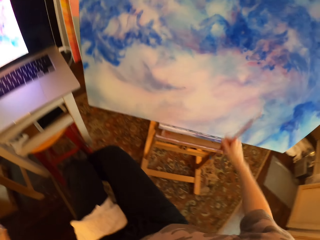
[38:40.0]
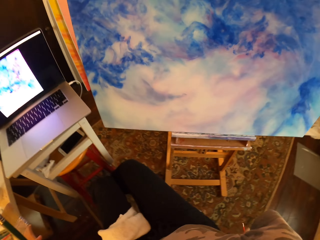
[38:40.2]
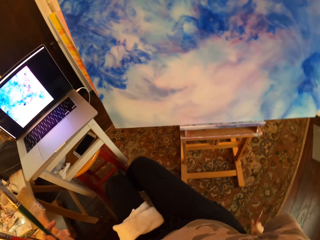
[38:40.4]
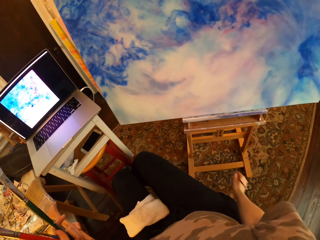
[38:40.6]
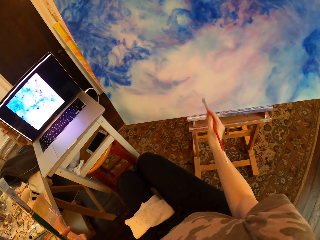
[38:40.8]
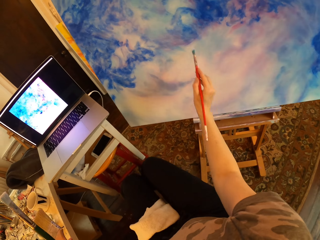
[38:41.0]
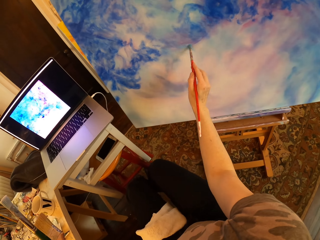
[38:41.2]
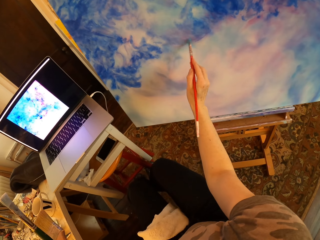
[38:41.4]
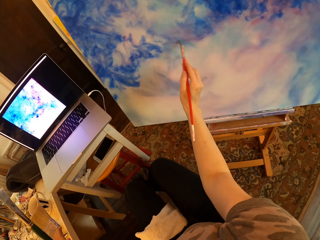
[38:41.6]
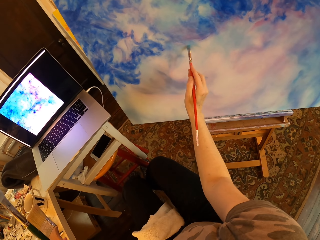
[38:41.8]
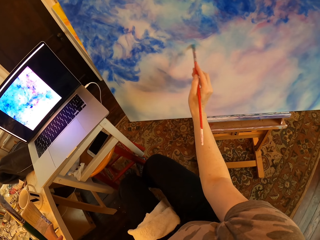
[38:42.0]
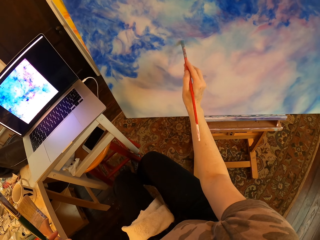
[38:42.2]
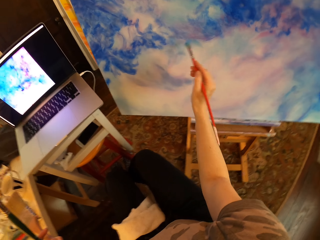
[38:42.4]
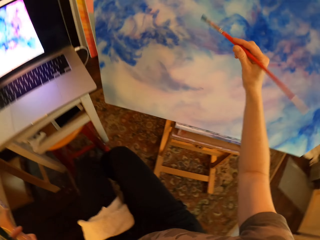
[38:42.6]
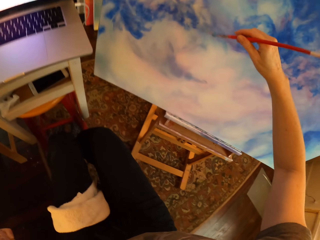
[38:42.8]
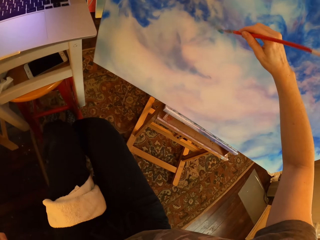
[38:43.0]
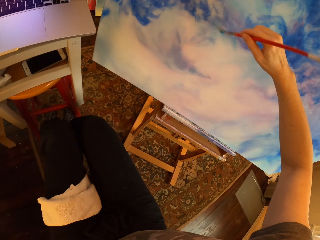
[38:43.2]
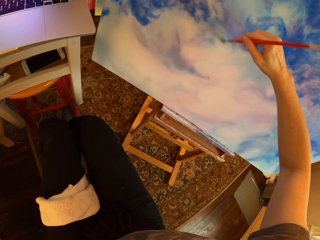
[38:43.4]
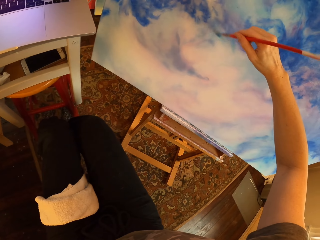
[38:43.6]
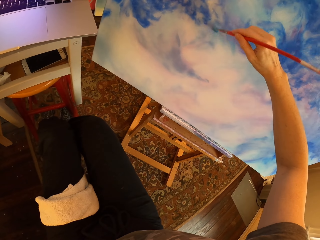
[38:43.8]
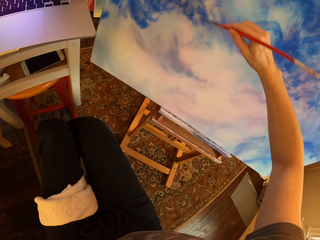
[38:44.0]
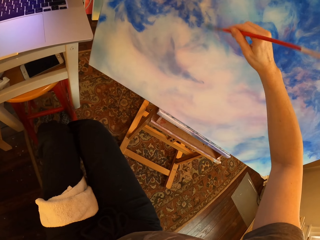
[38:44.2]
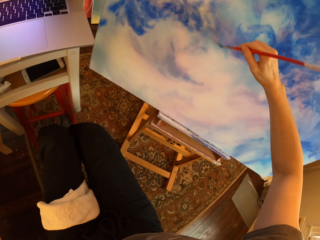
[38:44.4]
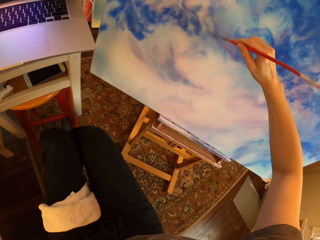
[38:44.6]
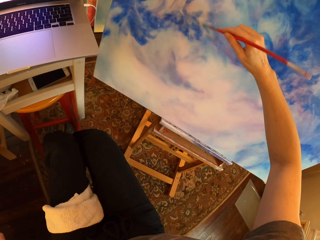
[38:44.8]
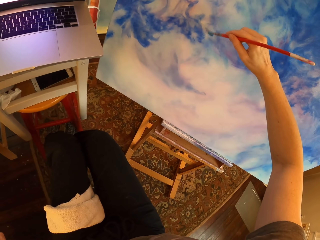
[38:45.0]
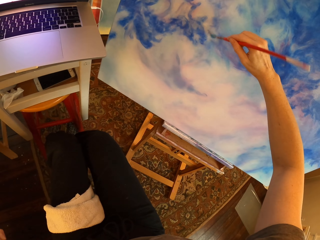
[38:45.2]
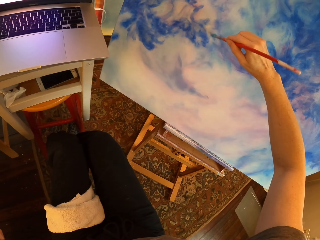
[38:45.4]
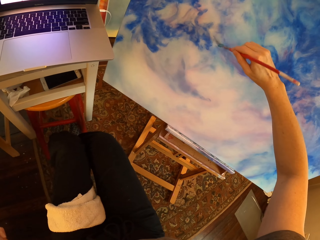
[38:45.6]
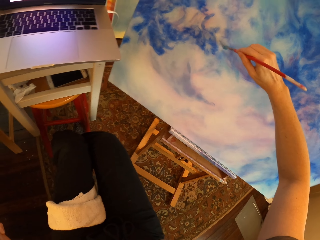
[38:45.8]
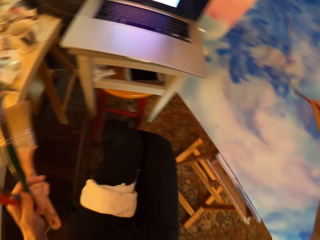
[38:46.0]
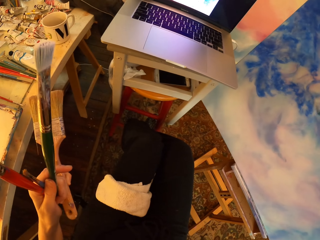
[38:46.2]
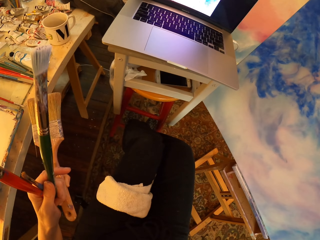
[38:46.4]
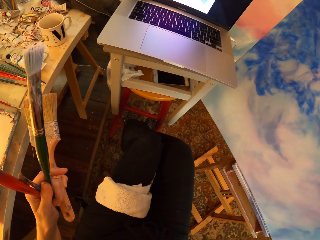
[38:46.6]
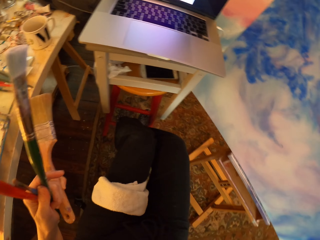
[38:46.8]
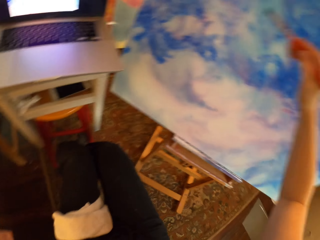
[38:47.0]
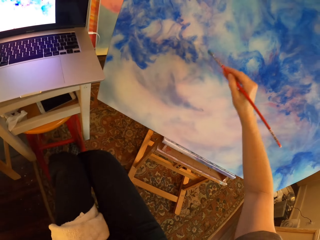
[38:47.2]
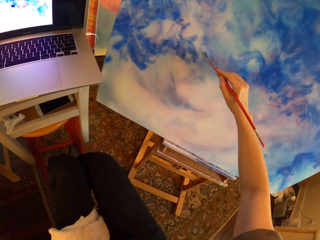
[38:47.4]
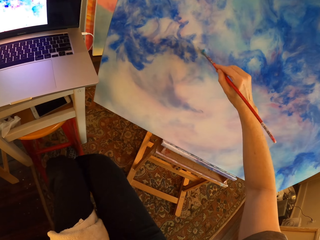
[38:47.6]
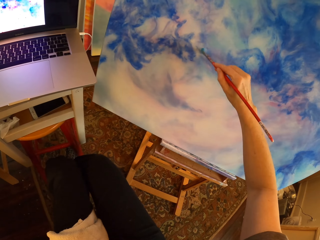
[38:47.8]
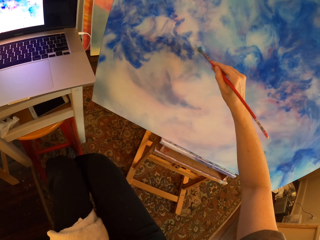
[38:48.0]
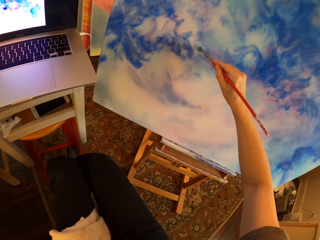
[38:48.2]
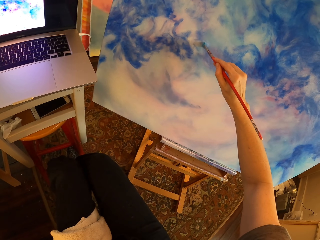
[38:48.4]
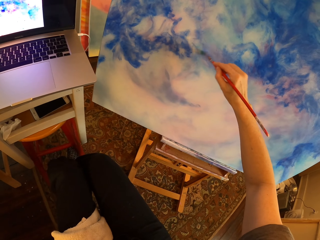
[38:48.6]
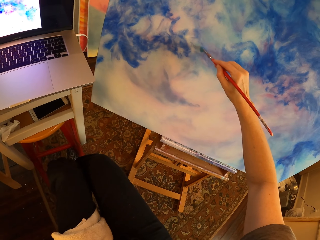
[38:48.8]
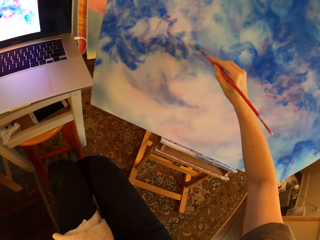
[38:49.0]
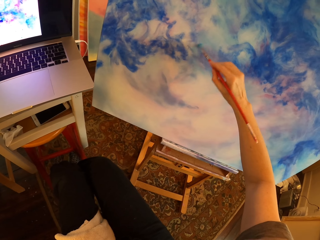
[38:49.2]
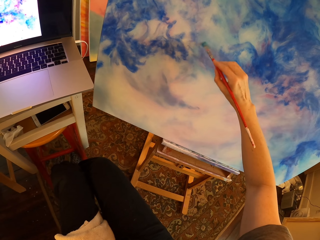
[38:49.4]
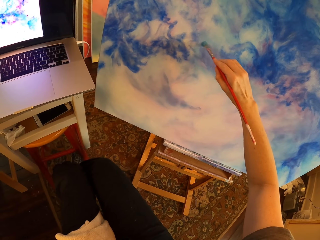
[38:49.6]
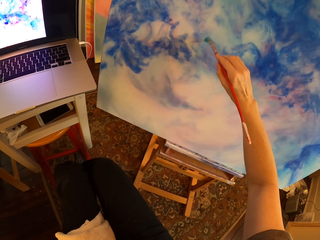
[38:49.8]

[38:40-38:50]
The camera wearer holds brushes and gazes at the laptop. They stop painting. They paint the canvas with an art brush. They paint on the palette. They gaze at the laptop and hold the brushes. They paint the canvas with the art brush.

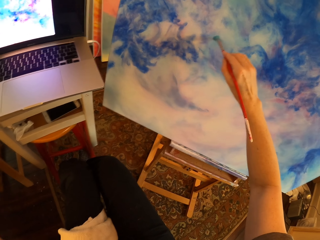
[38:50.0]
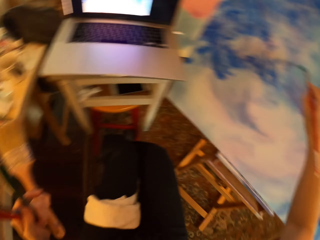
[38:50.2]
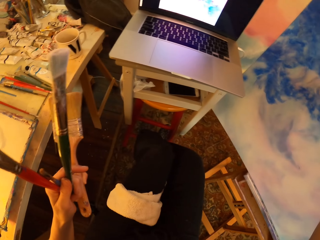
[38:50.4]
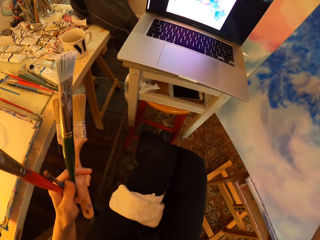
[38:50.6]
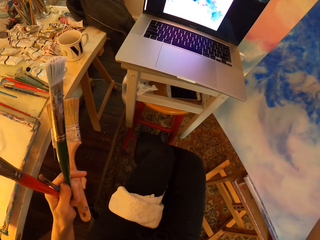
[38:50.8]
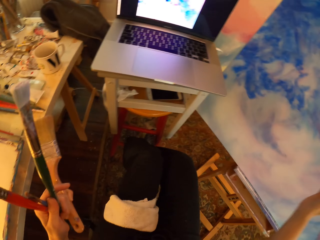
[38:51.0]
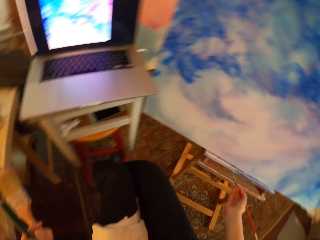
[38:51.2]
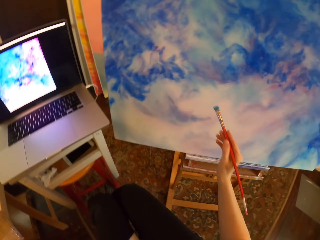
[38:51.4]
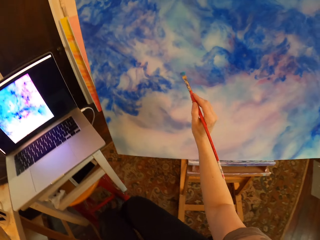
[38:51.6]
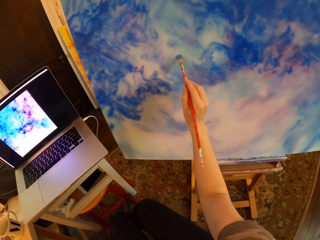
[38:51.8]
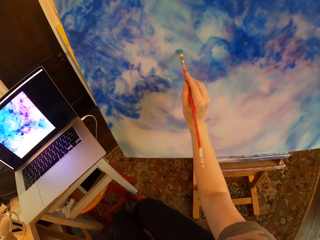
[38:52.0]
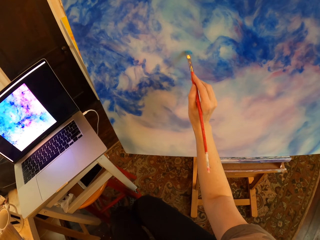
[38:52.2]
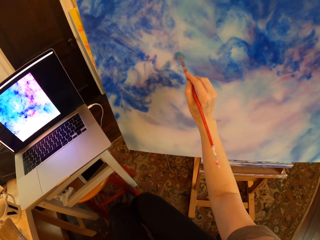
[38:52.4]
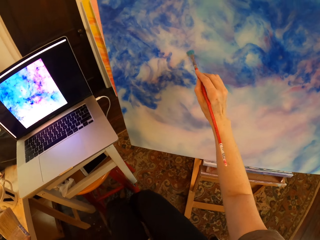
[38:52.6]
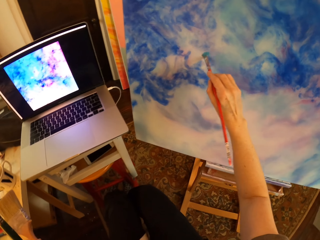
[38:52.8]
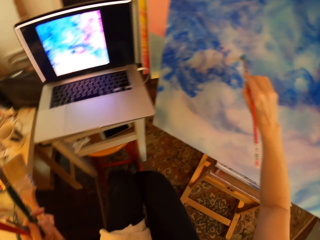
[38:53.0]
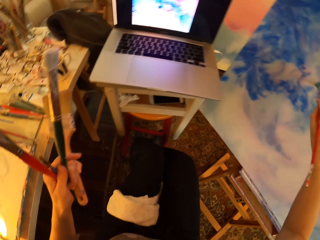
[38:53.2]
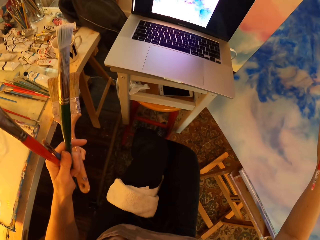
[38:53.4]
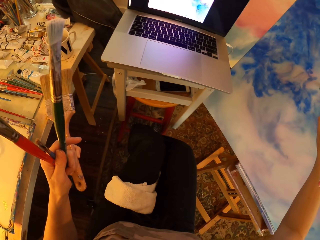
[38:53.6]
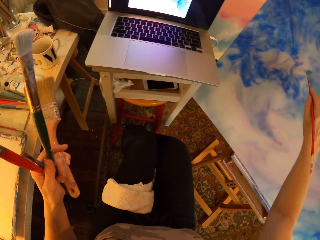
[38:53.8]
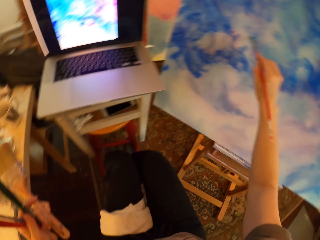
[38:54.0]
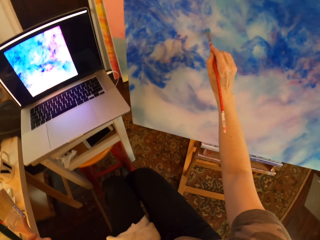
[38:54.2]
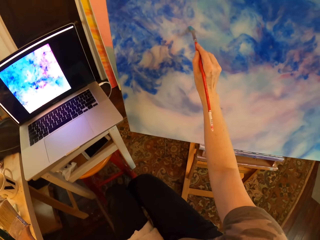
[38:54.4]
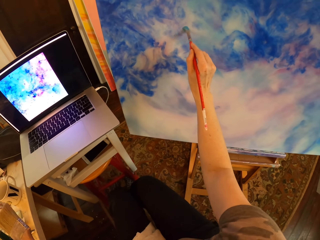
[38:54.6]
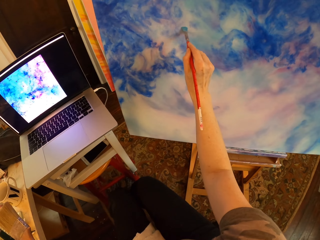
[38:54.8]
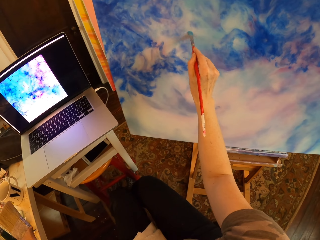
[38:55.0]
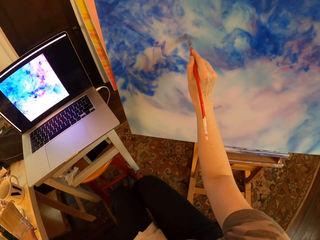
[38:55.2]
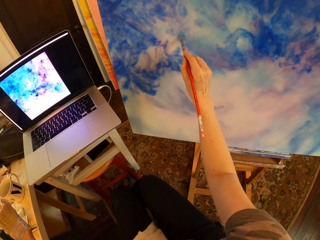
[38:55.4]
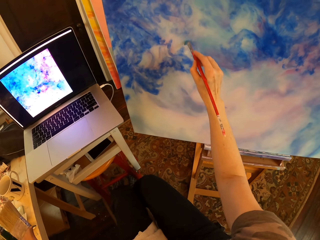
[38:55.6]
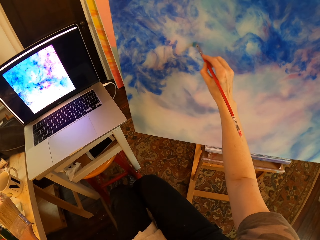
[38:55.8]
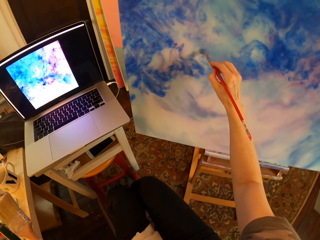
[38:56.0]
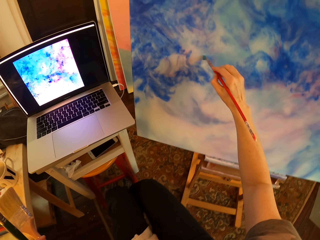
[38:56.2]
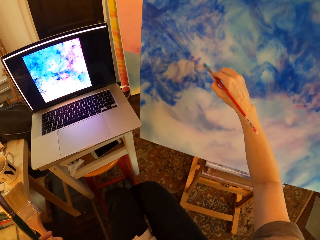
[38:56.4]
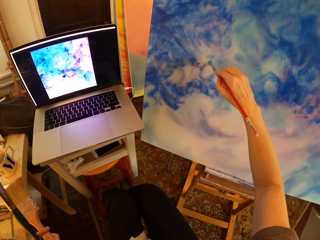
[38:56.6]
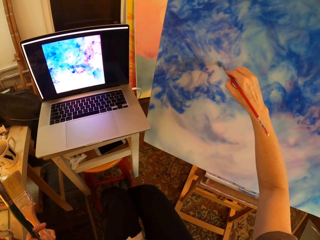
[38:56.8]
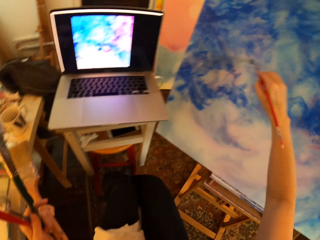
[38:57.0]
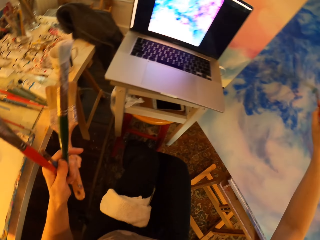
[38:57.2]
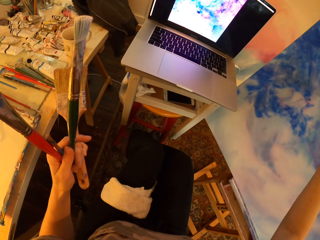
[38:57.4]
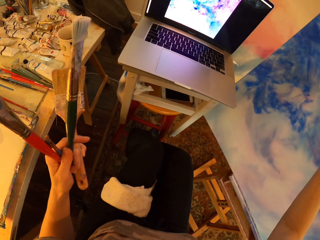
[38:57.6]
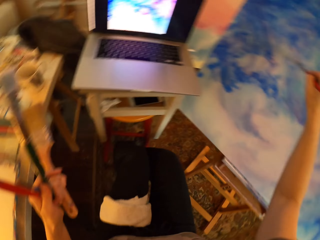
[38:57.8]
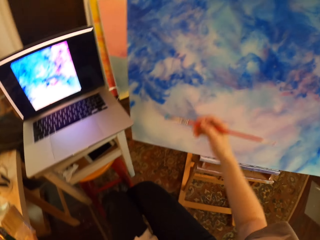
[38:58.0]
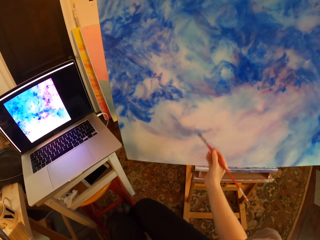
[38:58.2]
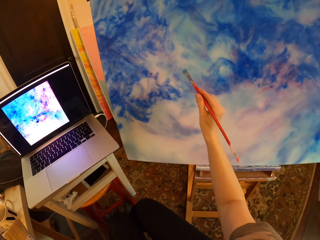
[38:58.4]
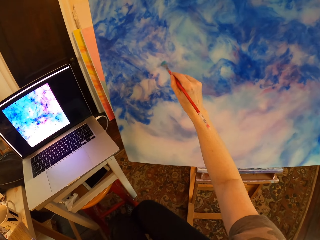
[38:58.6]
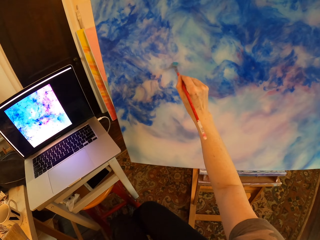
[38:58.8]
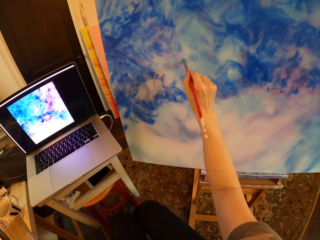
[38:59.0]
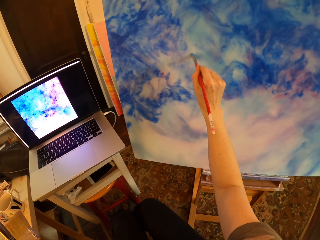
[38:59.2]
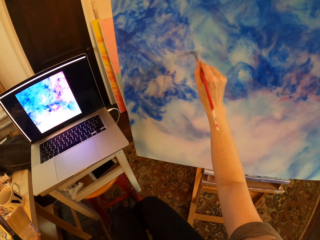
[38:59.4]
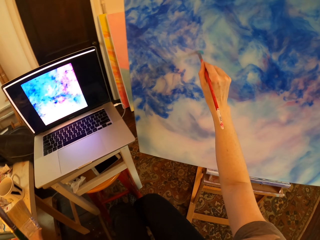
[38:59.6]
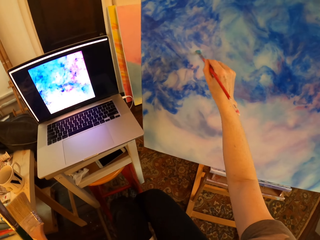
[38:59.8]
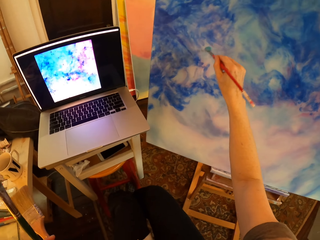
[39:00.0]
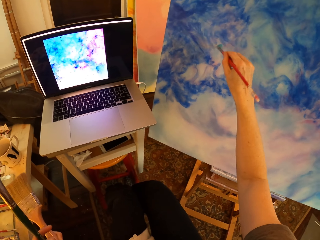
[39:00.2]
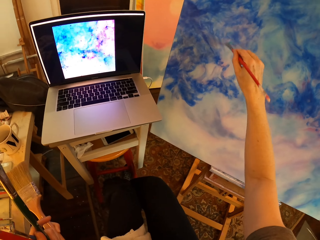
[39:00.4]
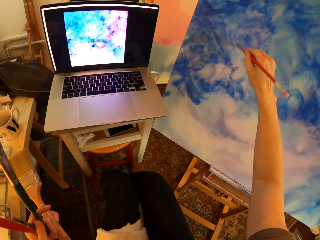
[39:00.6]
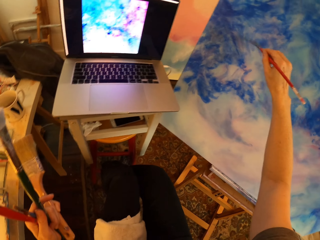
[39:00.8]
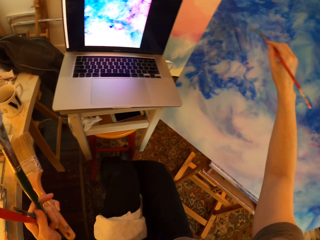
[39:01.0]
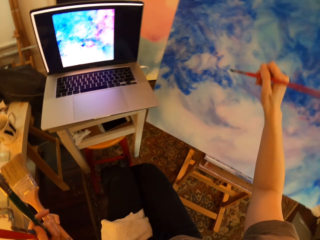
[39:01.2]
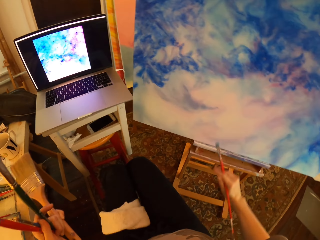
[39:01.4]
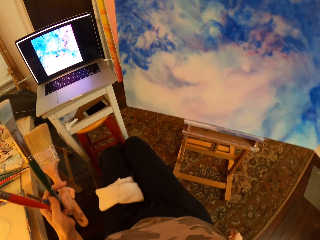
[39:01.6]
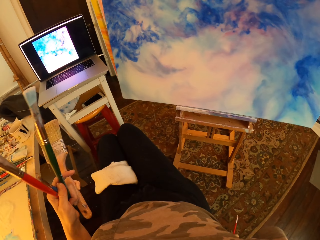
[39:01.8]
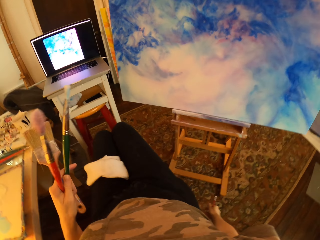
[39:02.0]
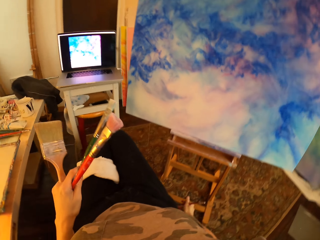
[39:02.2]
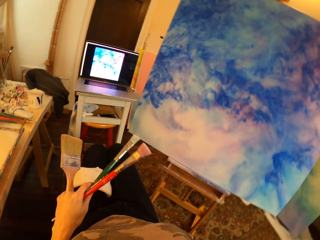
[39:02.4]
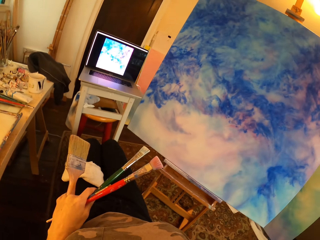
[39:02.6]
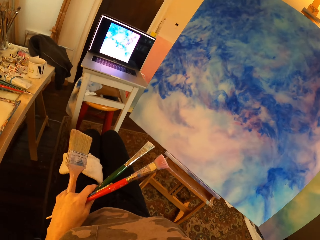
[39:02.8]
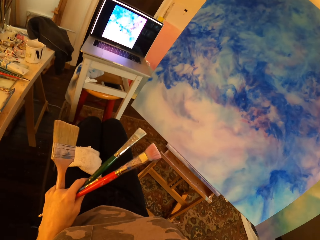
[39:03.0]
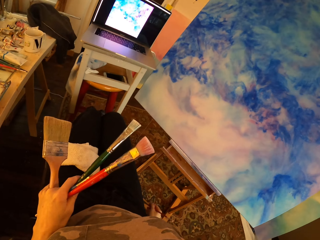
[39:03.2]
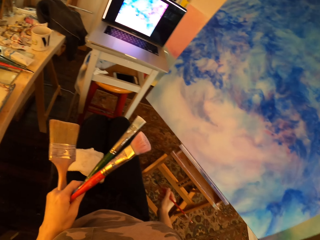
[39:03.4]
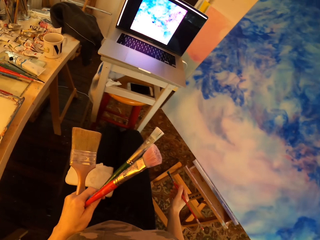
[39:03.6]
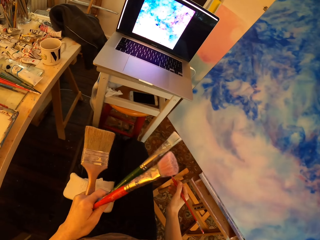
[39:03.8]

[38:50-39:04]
The camera wearer holds brushes and gazes at the laptop. They paint the canvas with an art brush. They gaze at the laptop and hold brushes. They look at the brush on the hand. They hold brushes and paint the canvas or palette with an art brush. They gaze at the painting and hold brushes. They stop painting.
